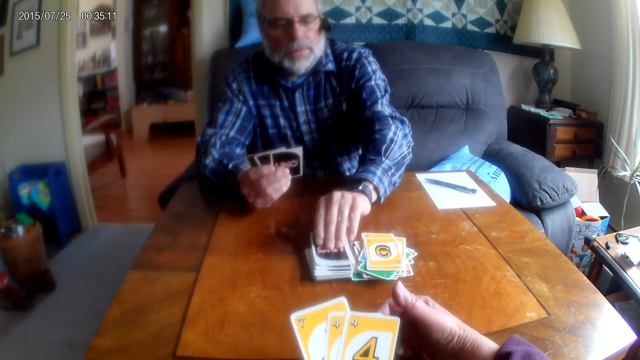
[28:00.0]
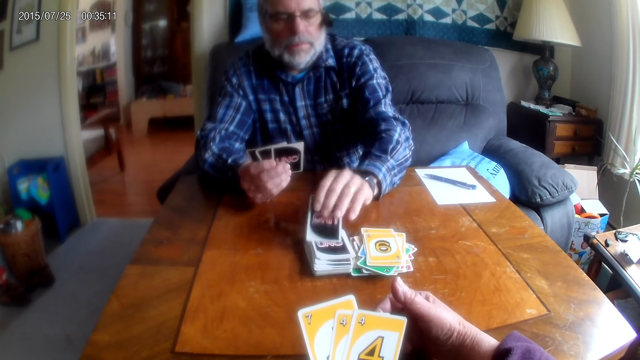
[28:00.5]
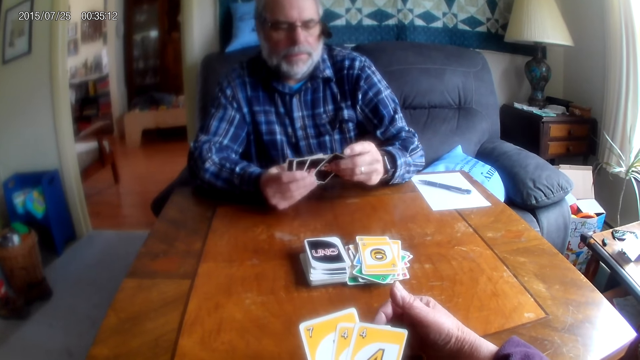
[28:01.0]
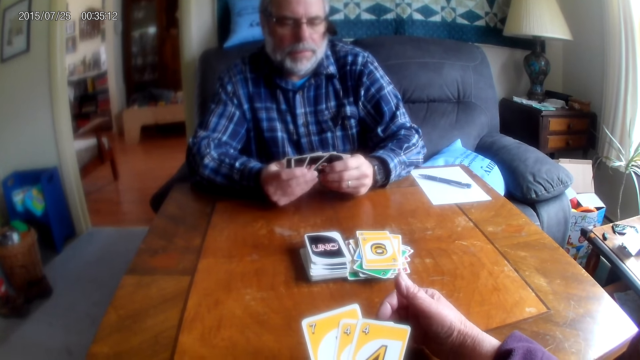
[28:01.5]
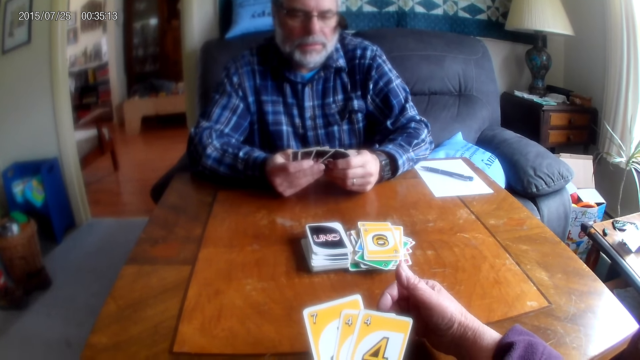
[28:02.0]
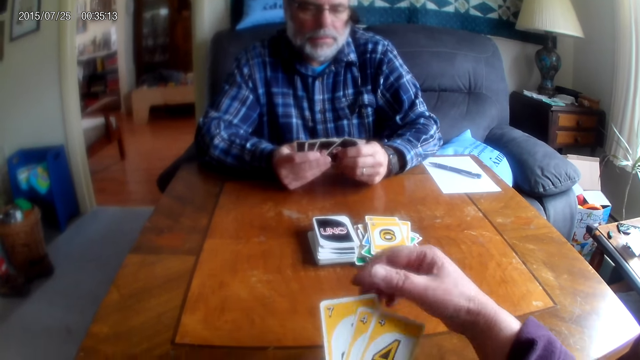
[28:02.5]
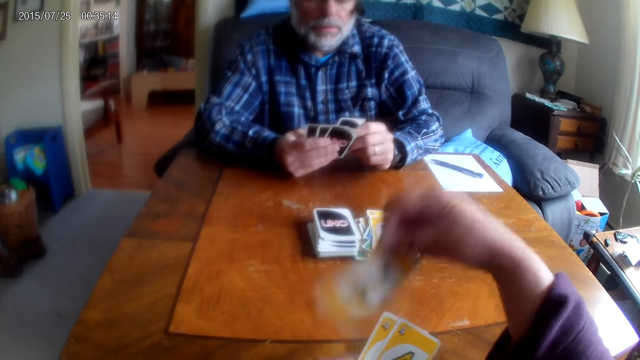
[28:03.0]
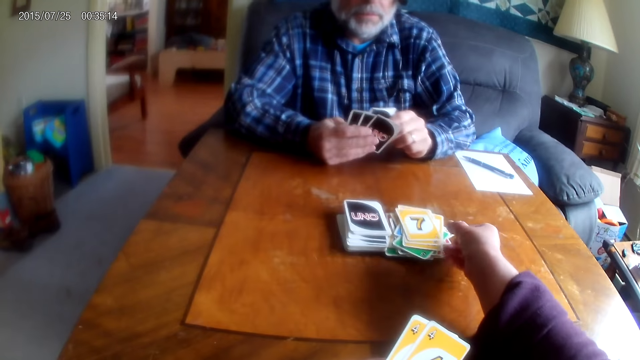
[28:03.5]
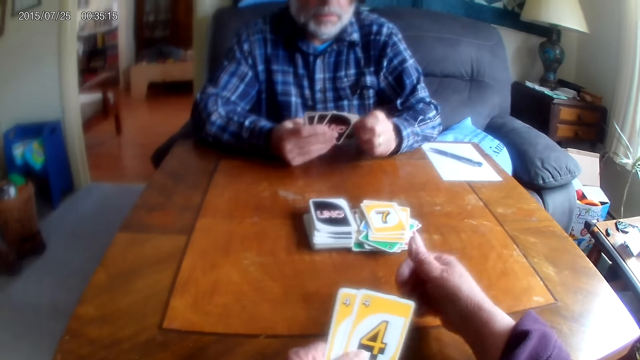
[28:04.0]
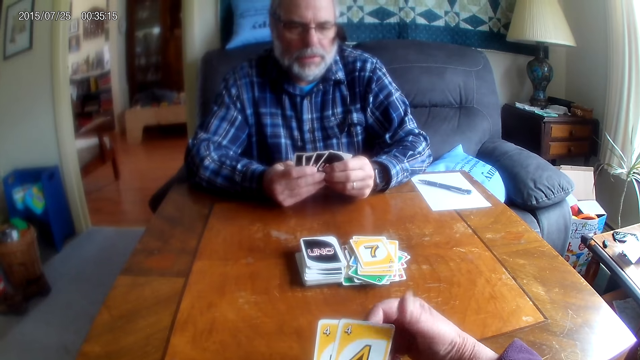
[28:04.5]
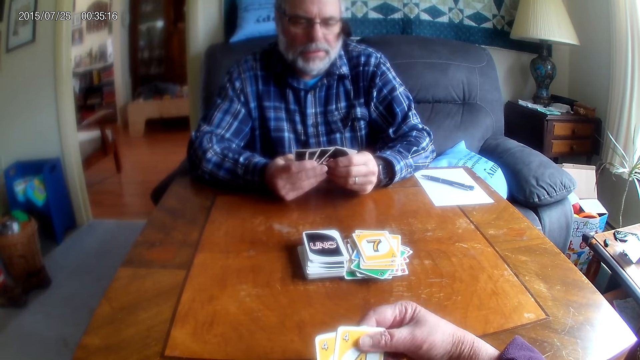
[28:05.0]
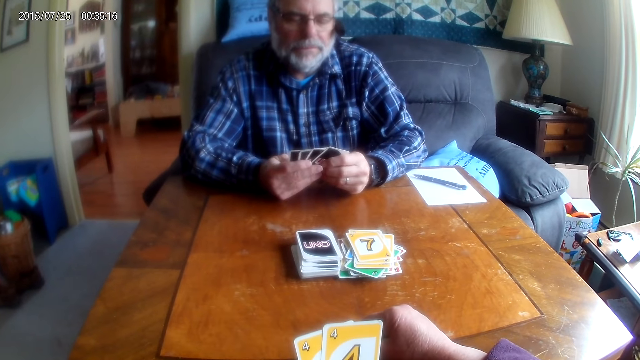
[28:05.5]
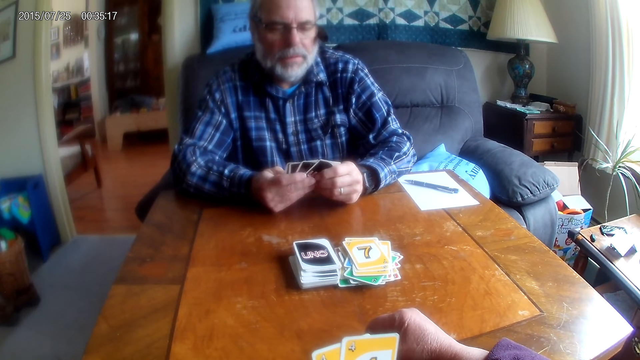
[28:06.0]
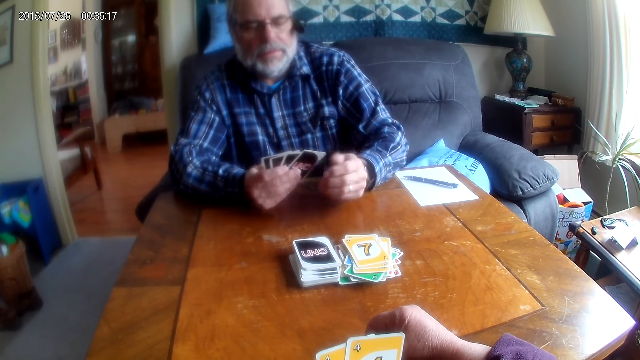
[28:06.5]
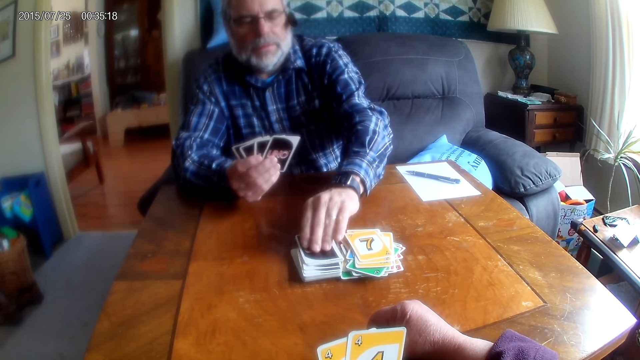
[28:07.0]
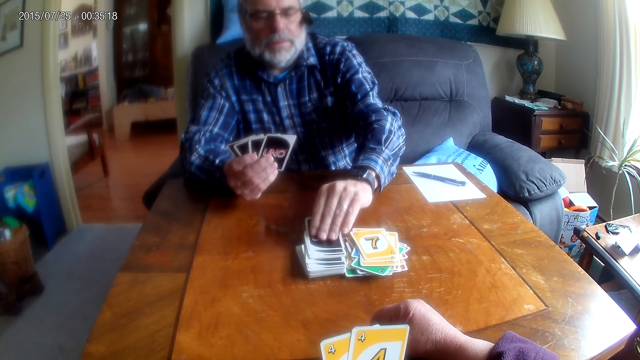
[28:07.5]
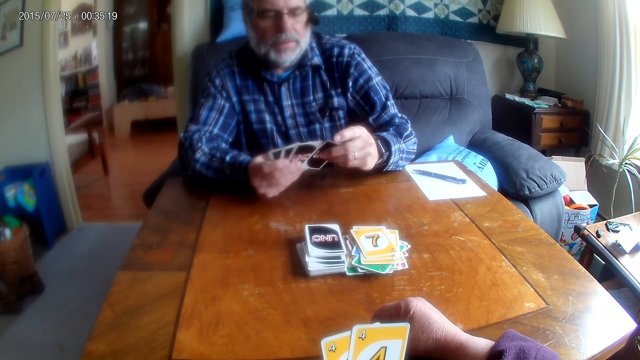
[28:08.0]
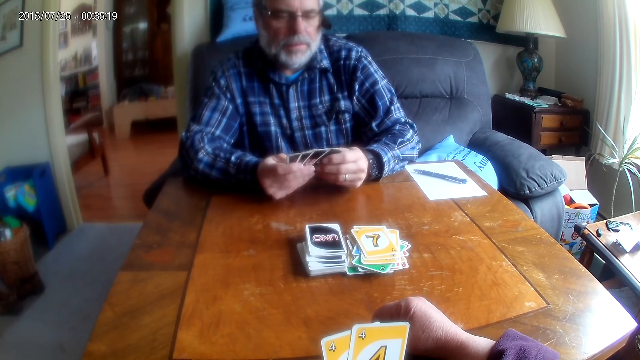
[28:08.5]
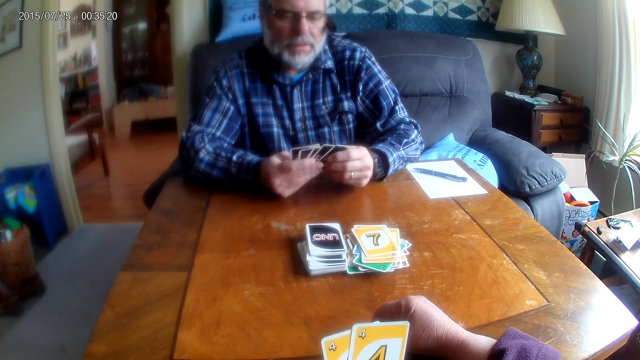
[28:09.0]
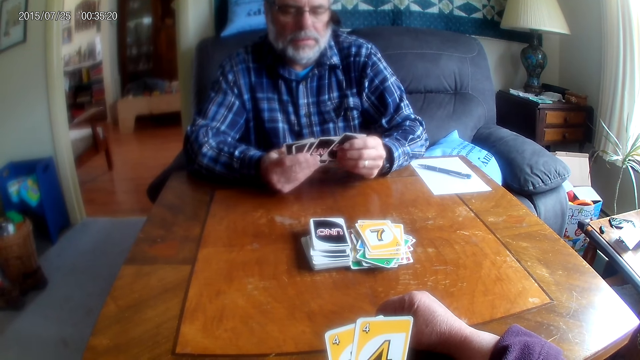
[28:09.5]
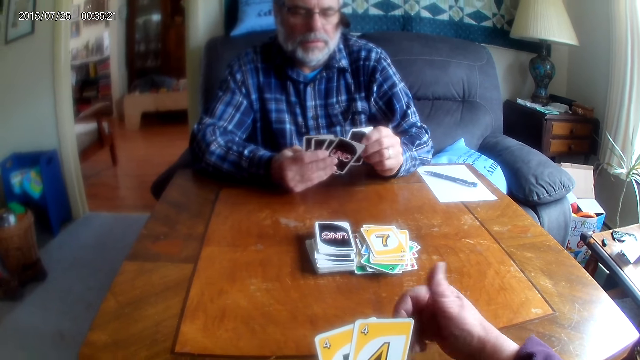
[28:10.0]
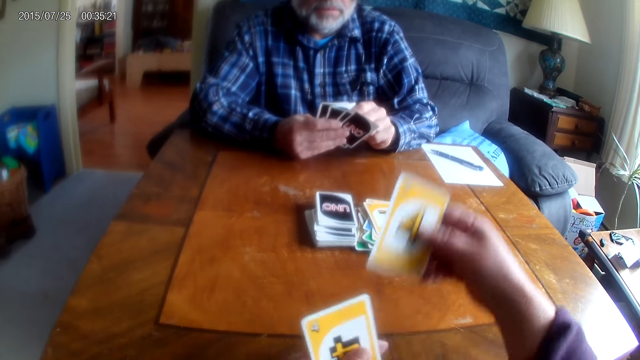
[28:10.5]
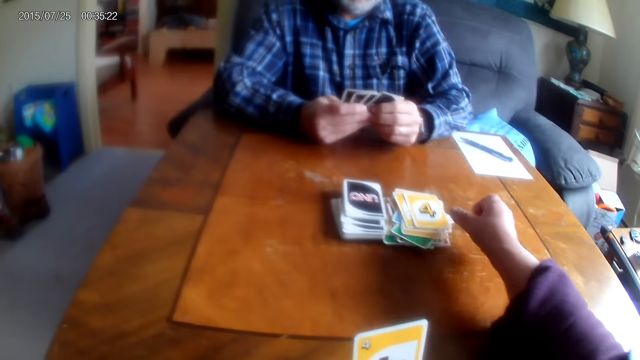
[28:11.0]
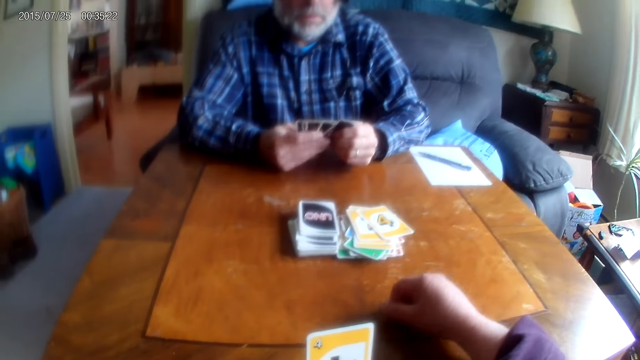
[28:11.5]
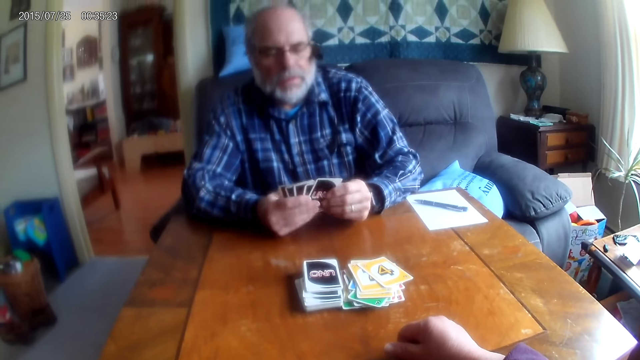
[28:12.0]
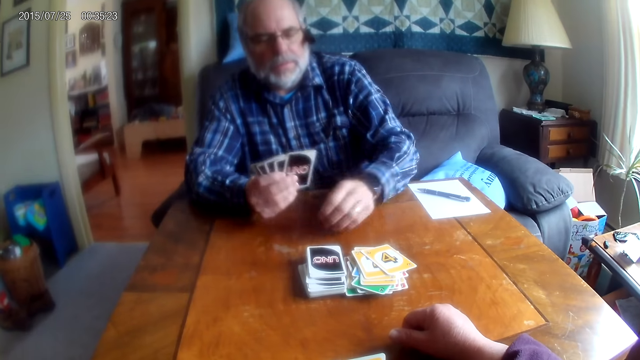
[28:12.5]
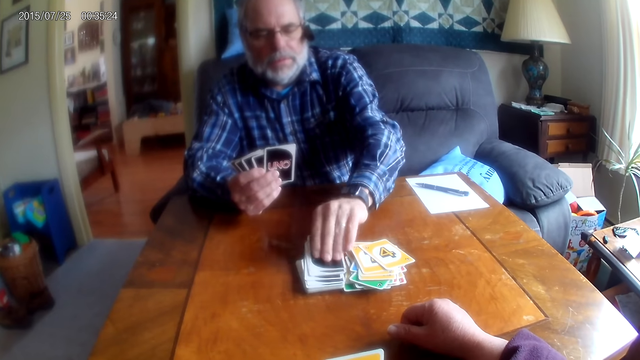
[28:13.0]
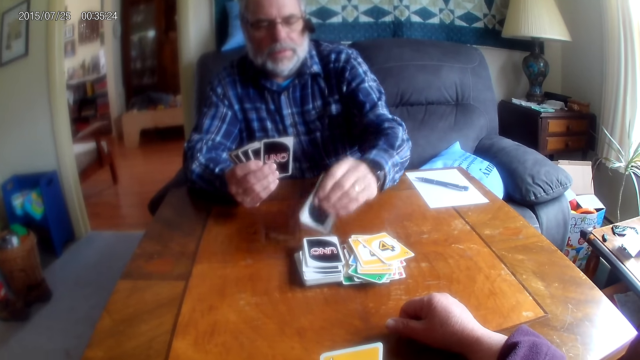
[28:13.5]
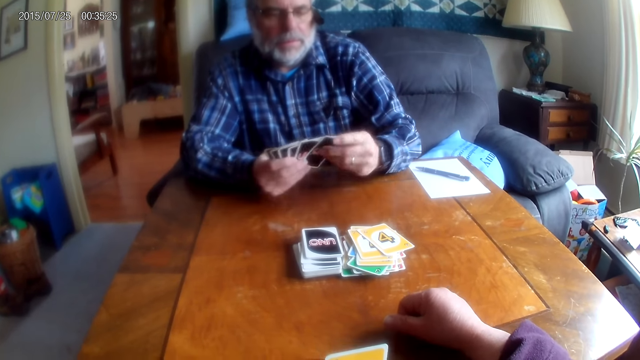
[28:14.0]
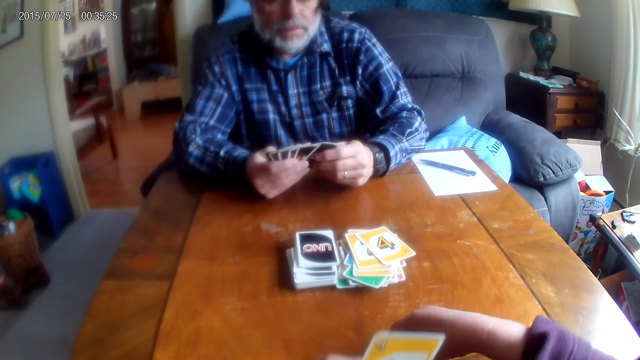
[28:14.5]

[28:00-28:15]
A man picks up a card from the table. The camera wearer places a card on the table. The man picks up a card from the table. The camera wearer places a card on the table. The man picks up a card from the table.

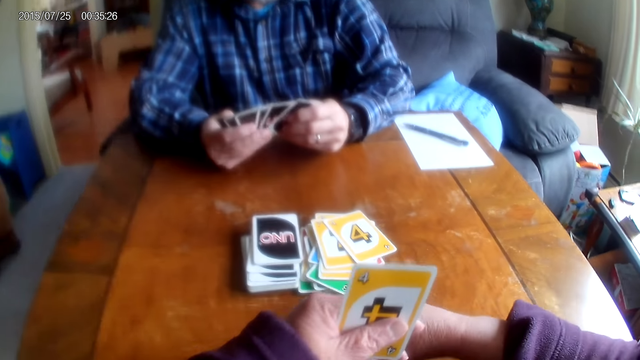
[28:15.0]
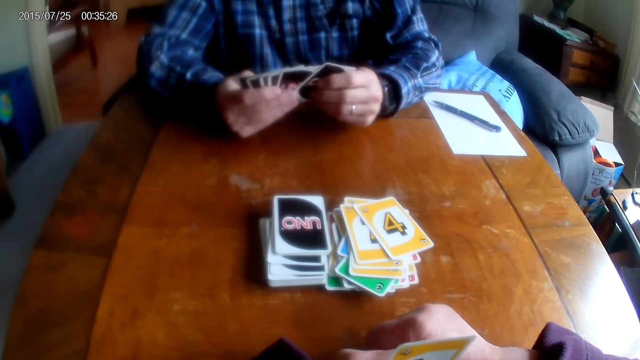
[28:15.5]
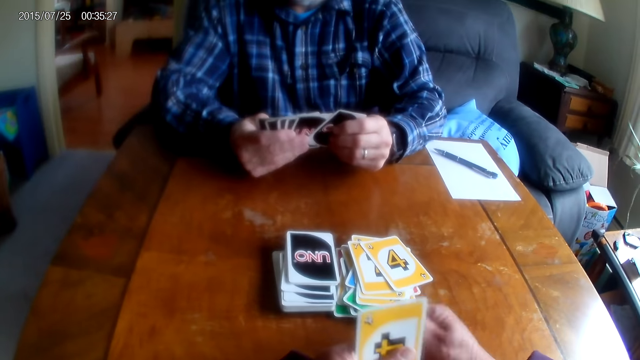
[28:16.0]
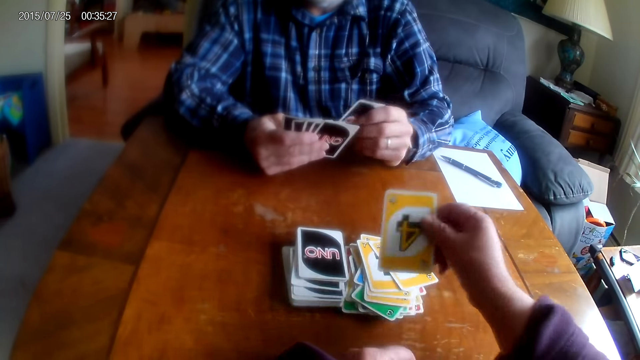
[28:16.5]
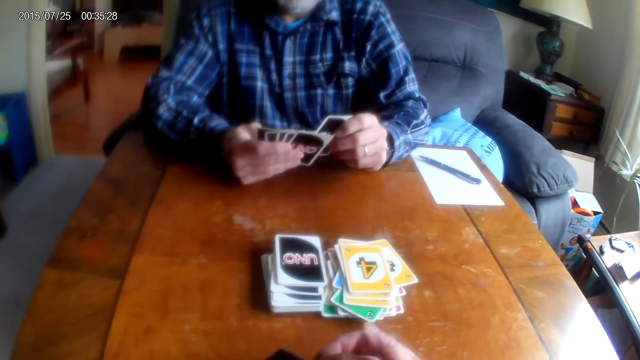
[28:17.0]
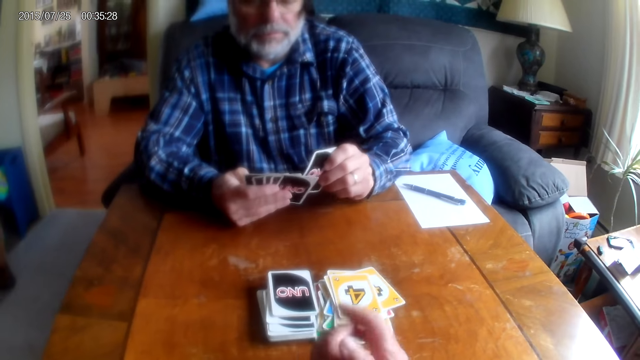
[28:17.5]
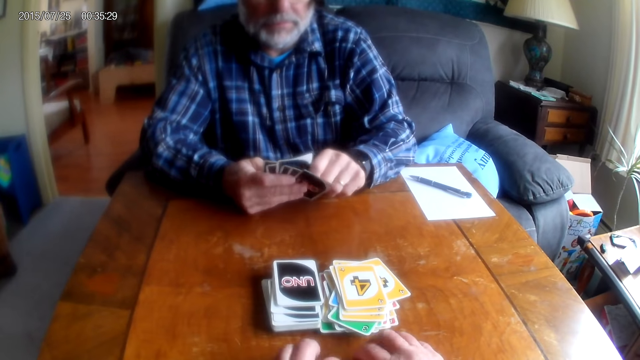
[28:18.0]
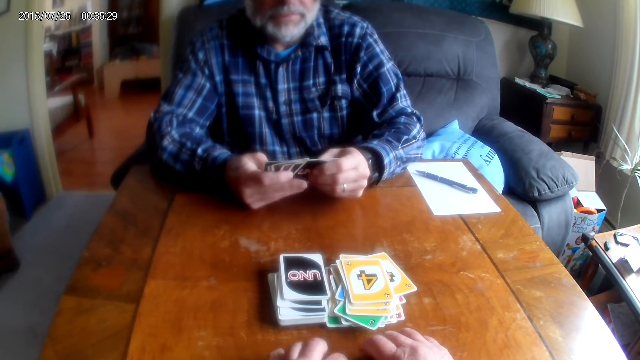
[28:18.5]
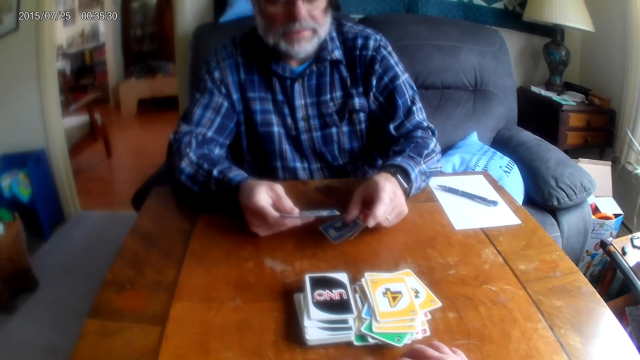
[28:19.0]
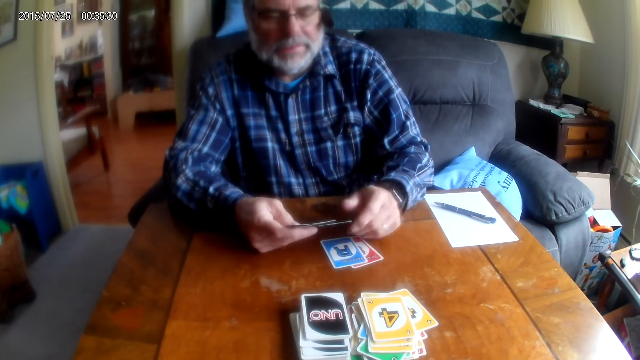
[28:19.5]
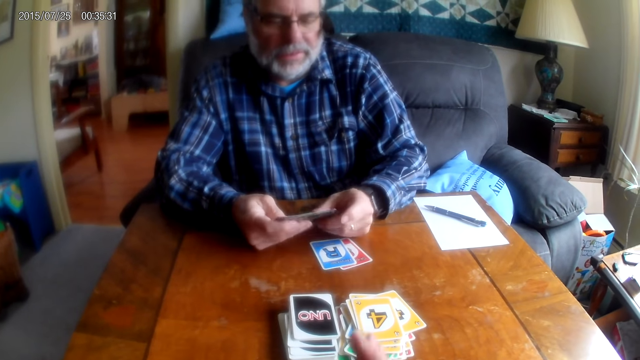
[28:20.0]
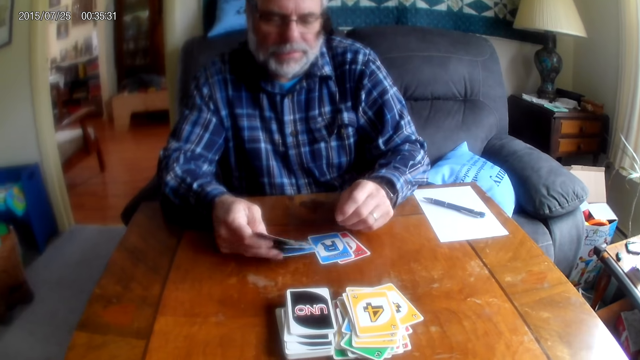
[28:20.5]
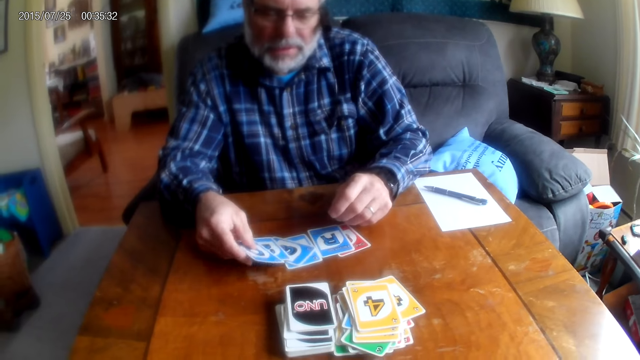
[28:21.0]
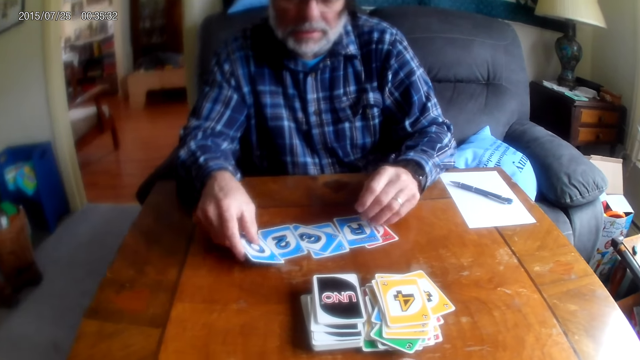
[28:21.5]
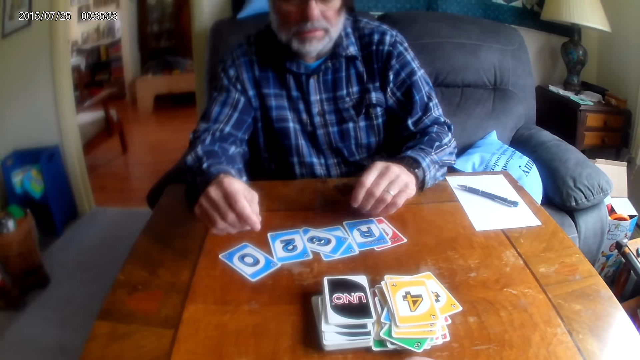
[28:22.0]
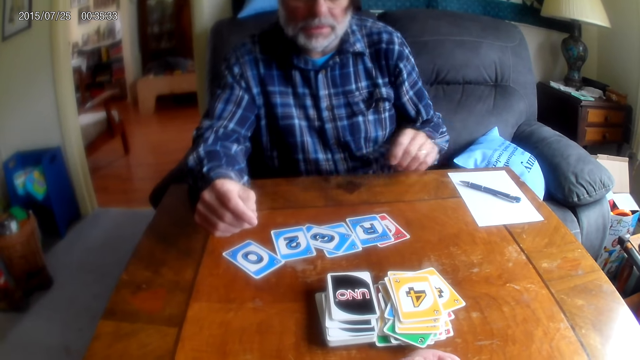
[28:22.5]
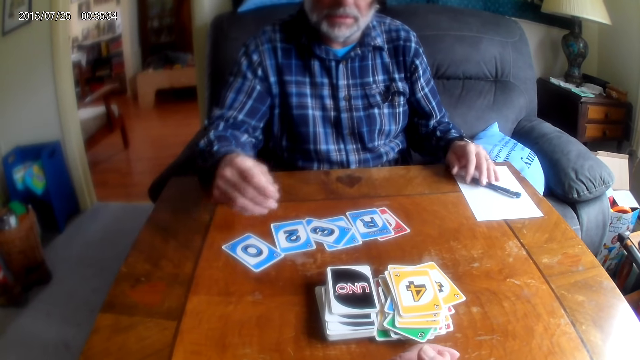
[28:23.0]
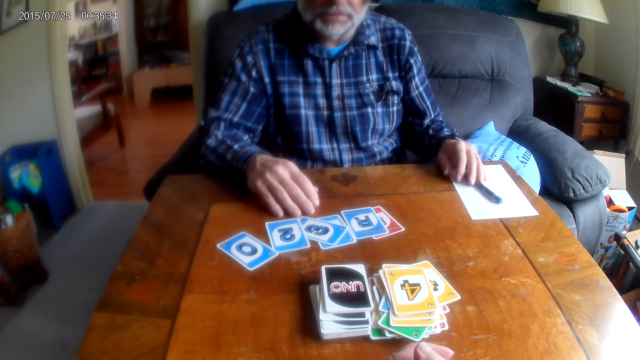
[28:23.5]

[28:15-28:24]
The camera wearer places a card on the table. They knock fingers on the table. A man places cards on the table. The man picks up a card.
